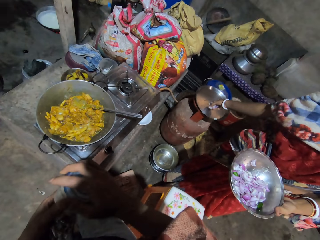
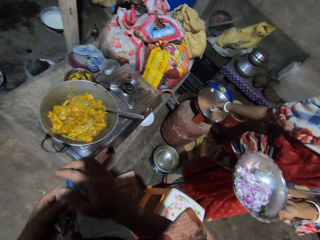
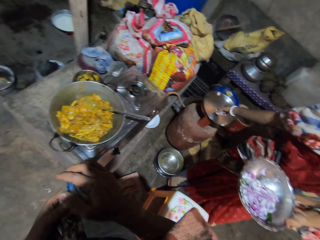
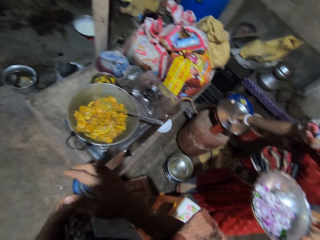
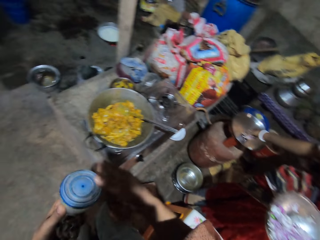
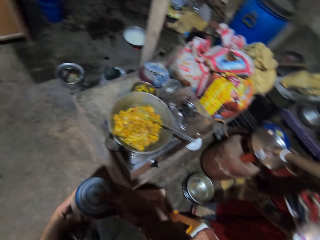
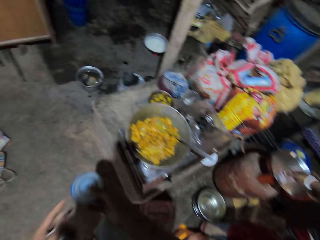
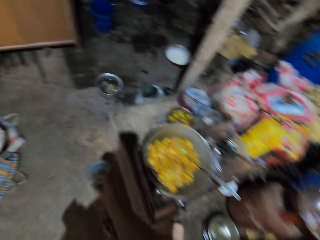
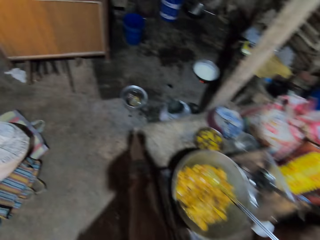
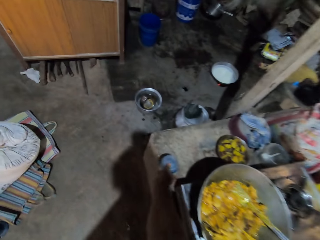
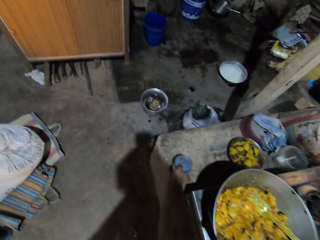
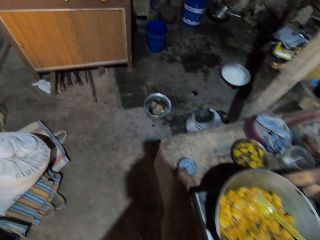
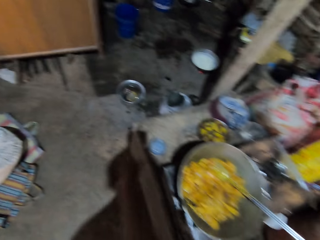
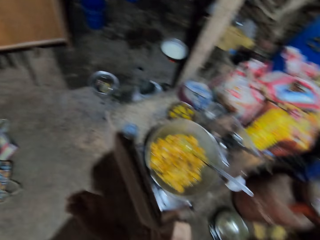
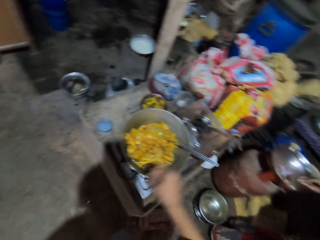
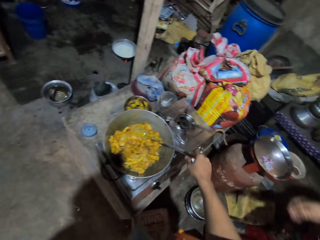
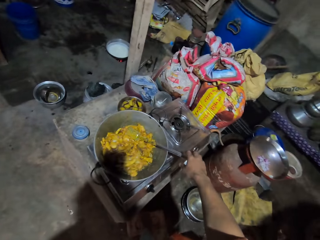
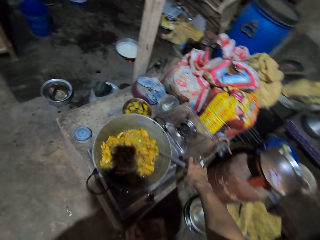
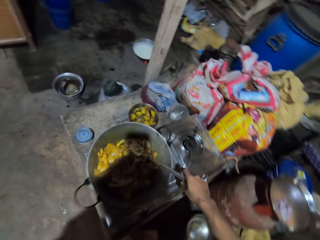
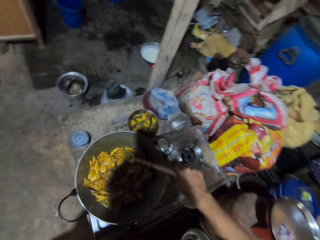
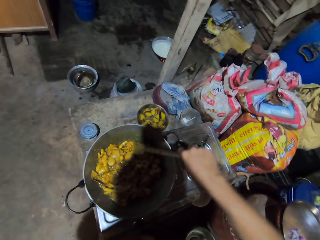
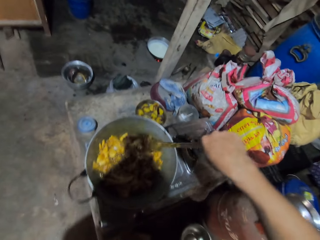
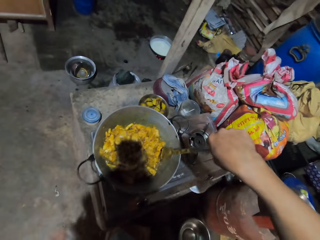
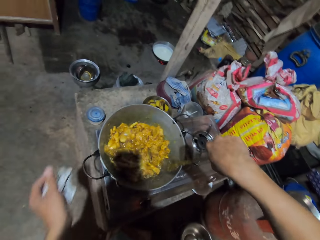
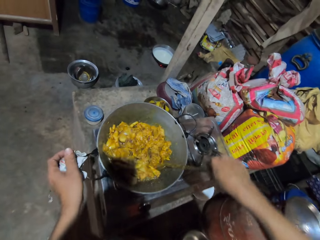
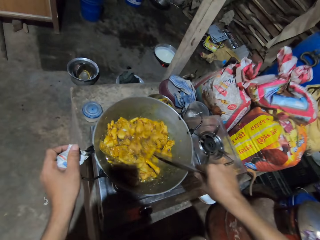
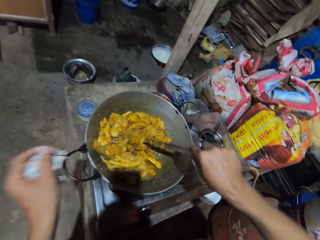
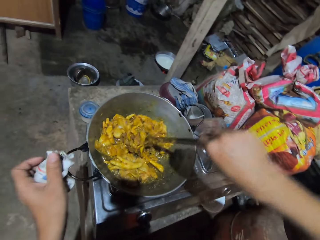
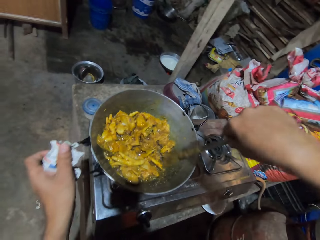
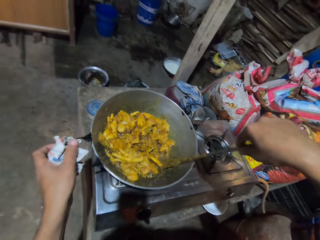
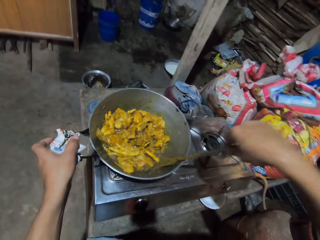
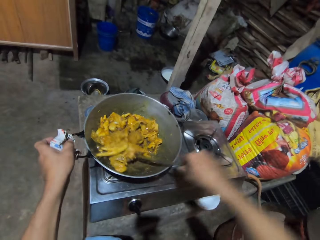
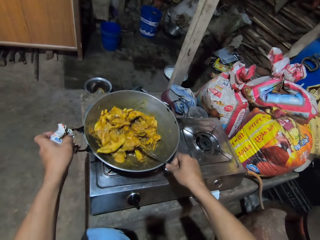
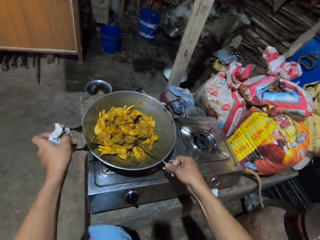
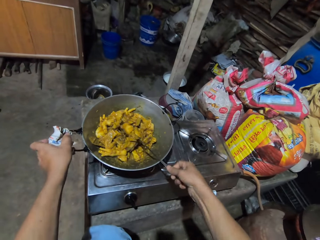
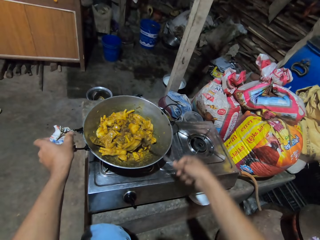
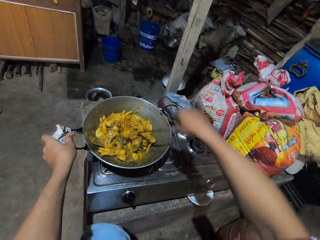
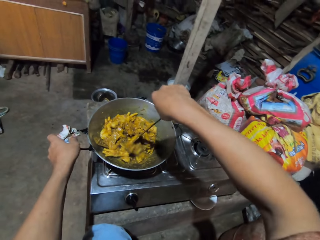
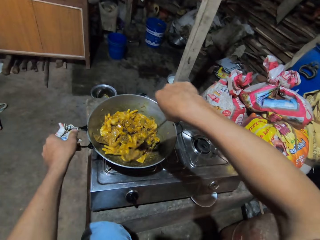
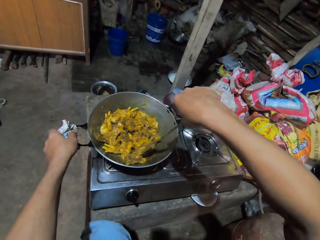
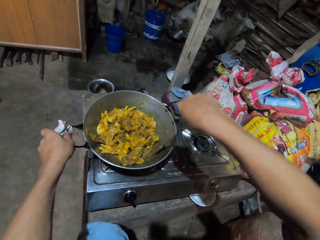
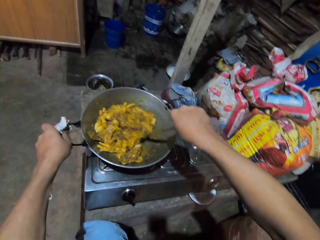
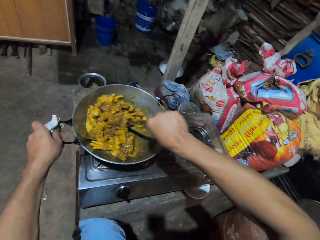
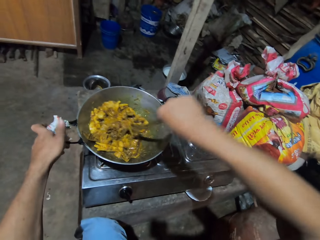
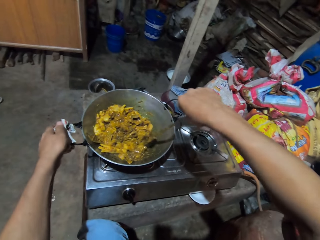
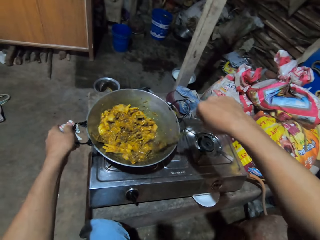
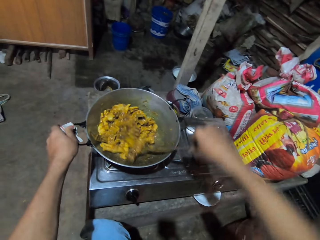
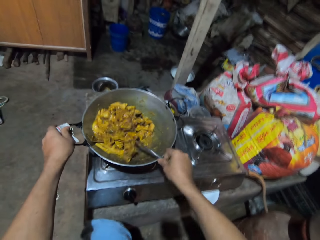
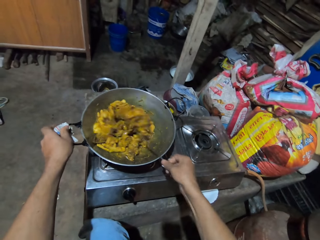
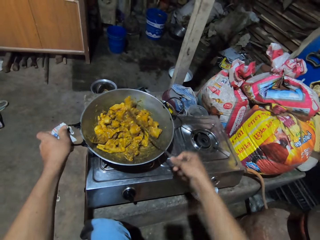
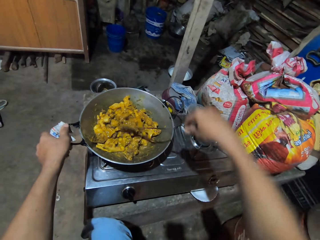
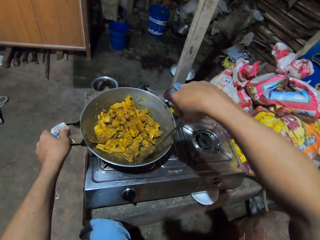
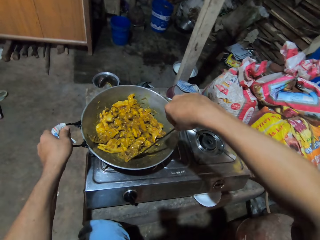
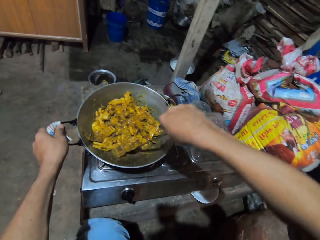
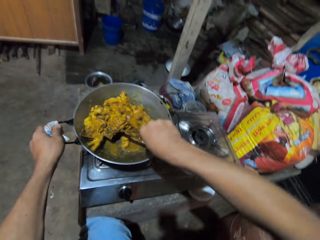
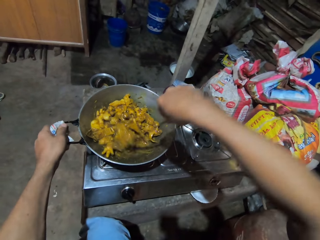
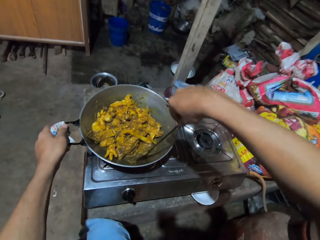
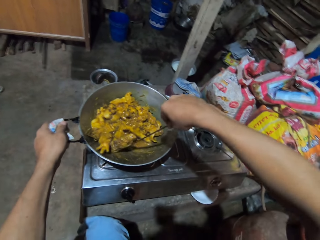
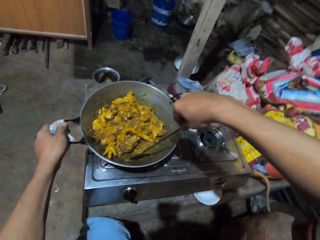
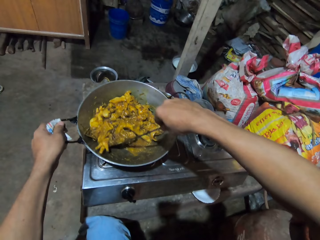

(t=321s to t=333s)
The camera wearer looks forward. They move their hand forward. They place the tin of salt on the bench. They move their hand back. They pick up the solid turner and hold the spoon. They hold the deep frying pan handle. They stir the stew.

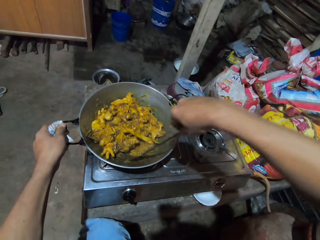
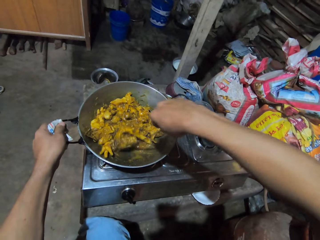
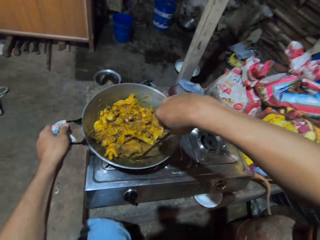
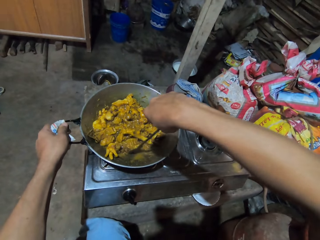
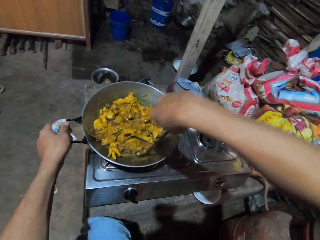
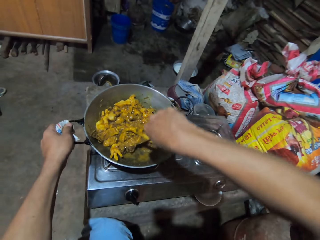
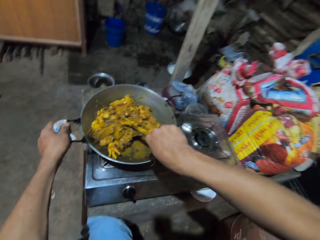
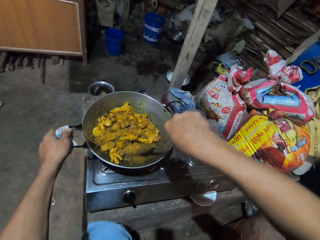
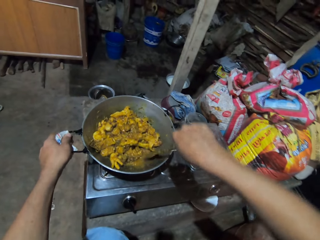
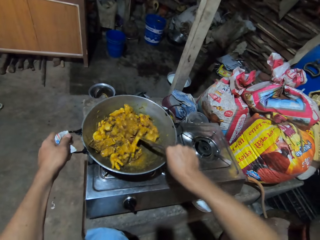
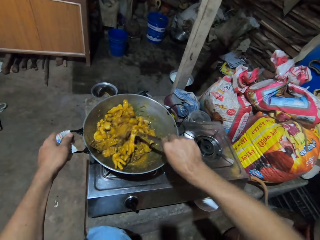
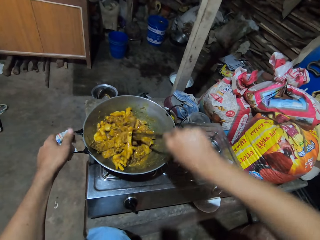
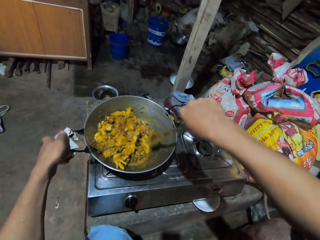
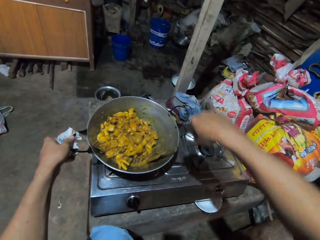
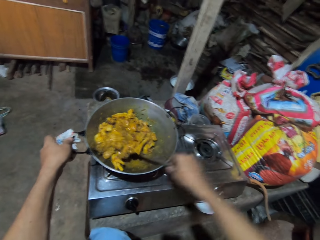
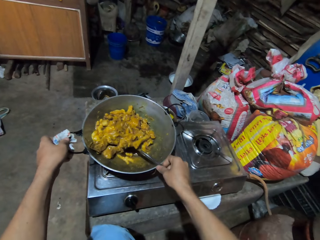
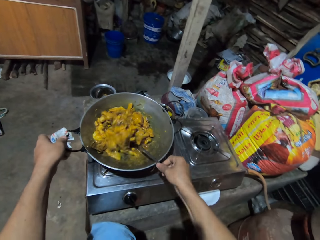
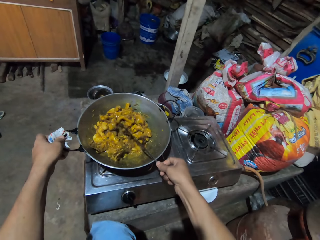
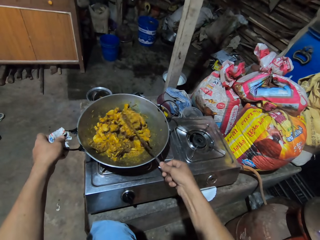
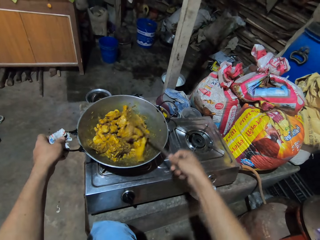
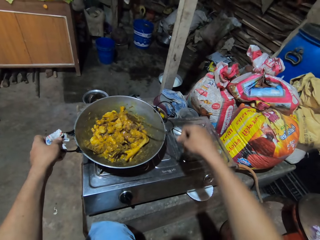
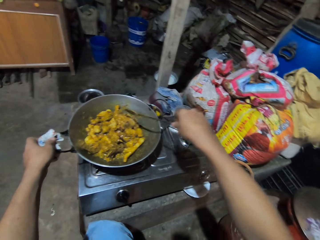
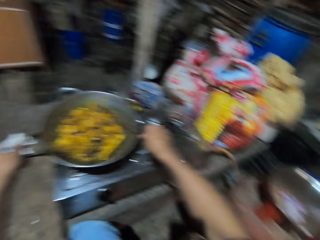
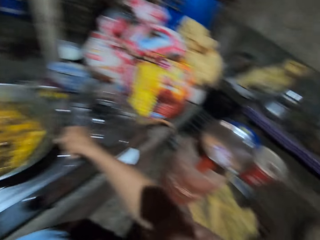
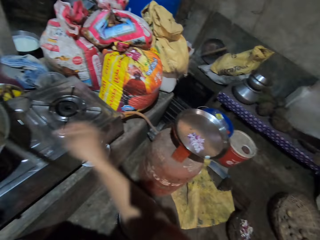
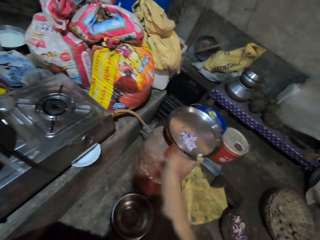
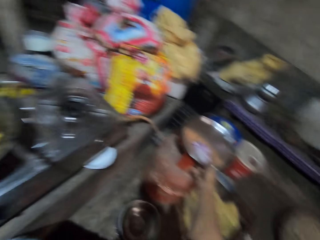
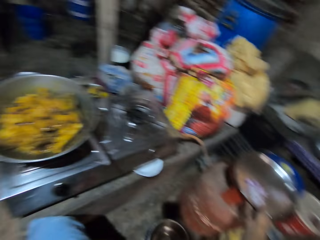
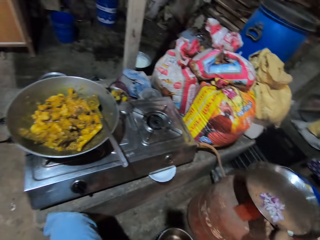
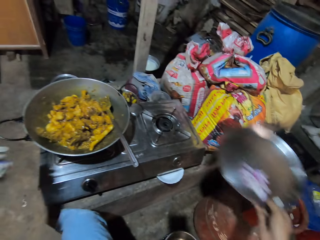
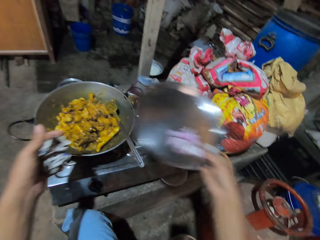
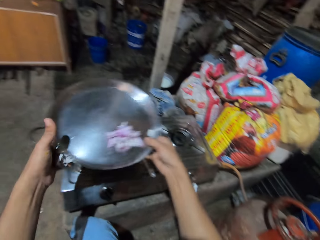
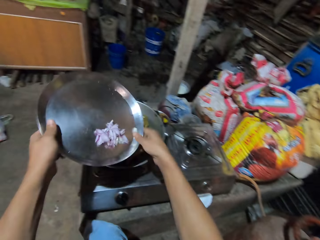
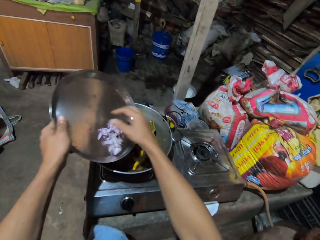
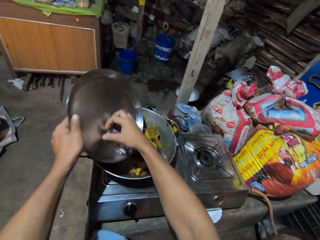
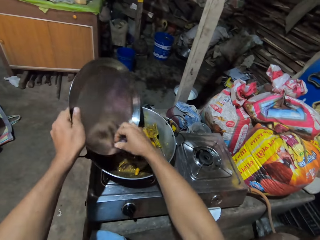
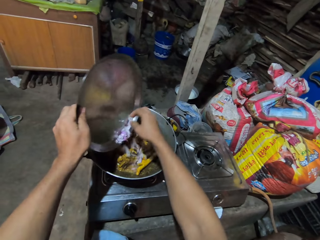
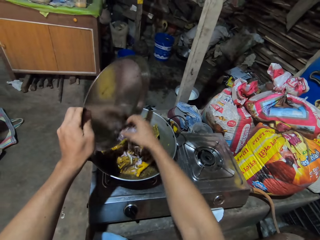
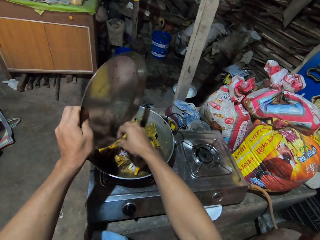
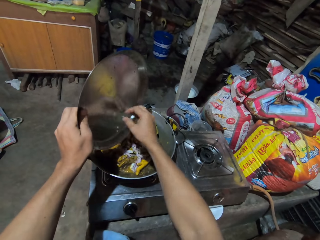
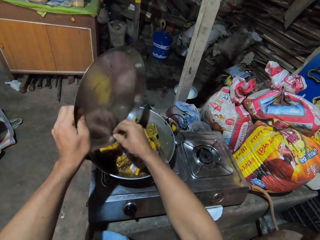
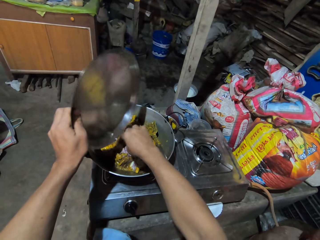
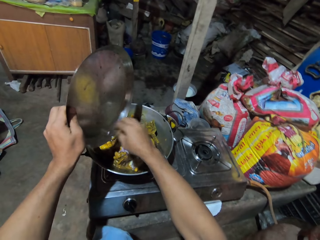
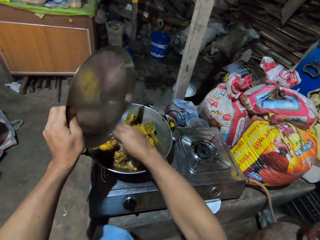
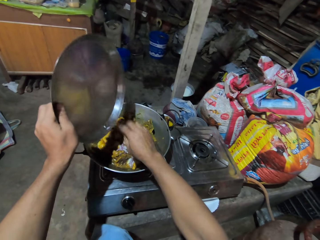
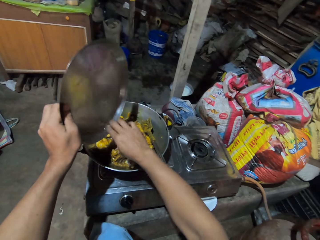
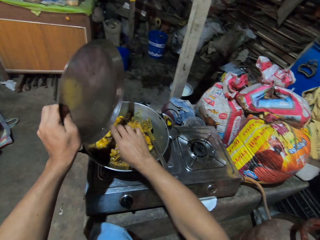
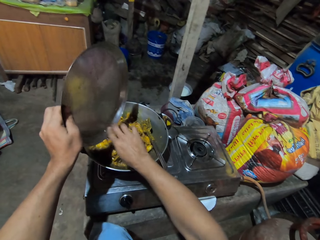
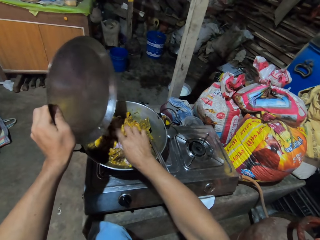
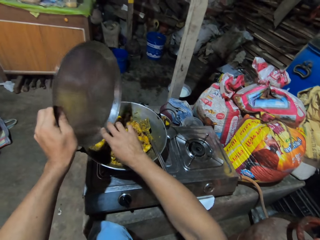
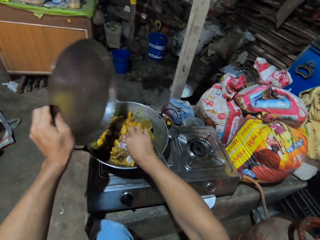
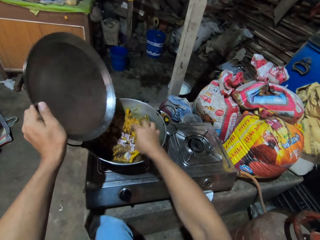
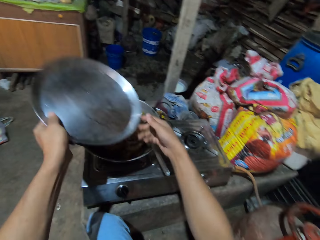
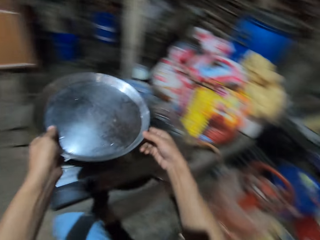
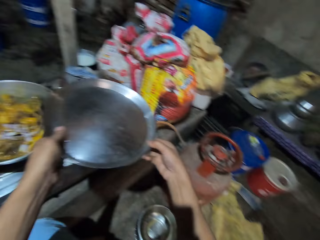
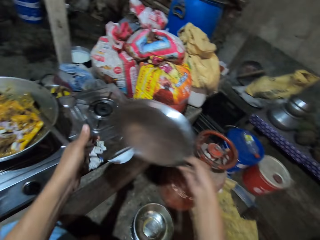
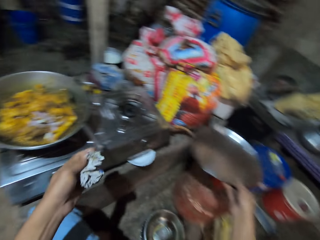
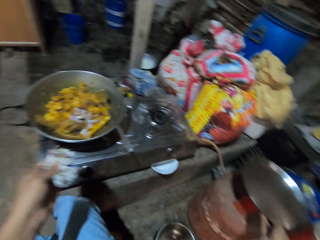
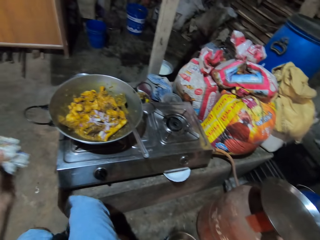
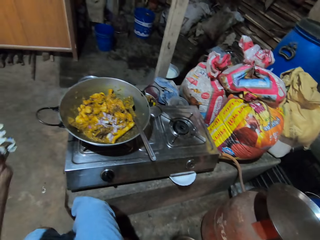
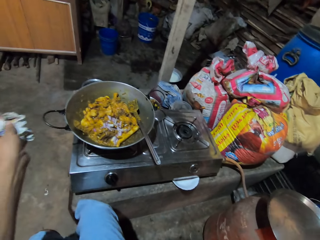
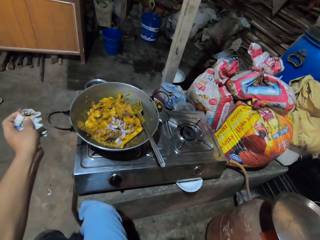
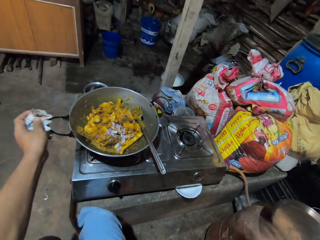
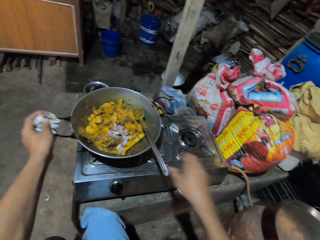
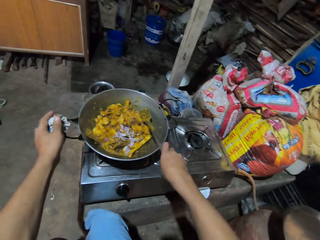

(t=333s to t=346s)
The camera wearer moves their hand down. They pick up a tray and hold the tray. They hold the tray again. They pour onions in the deep frying pan. They hold the tray. They place the tray on the gas cylinder. They hold the deep frying pan handle.
